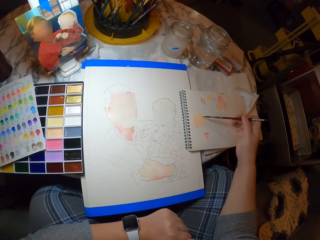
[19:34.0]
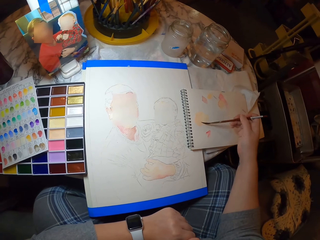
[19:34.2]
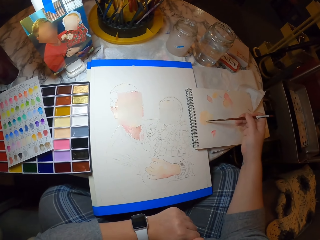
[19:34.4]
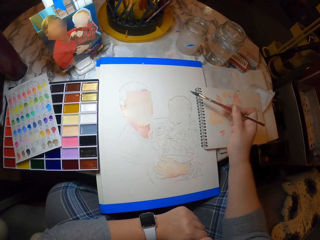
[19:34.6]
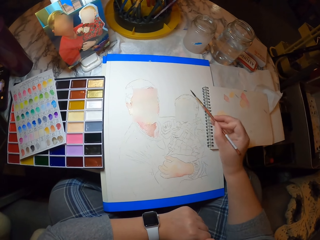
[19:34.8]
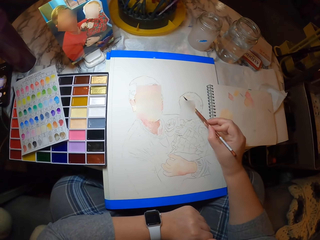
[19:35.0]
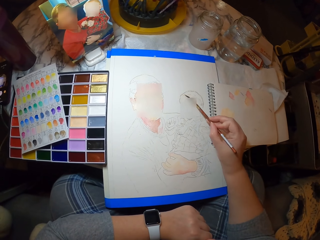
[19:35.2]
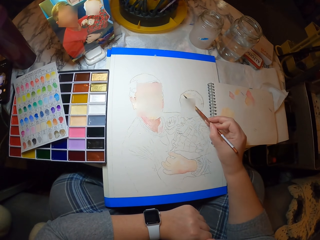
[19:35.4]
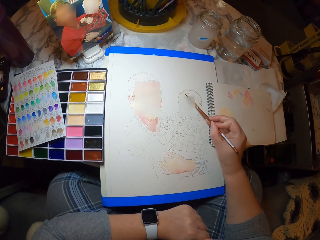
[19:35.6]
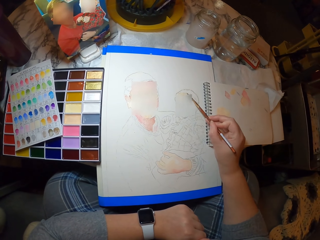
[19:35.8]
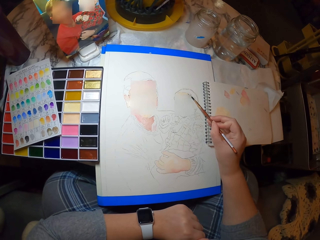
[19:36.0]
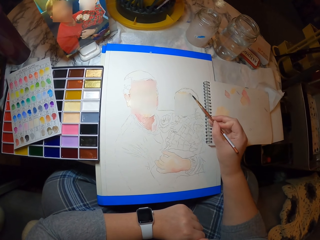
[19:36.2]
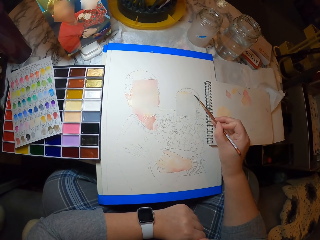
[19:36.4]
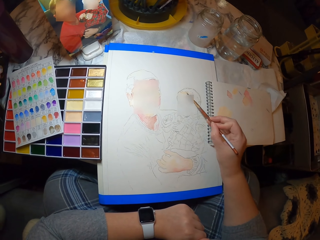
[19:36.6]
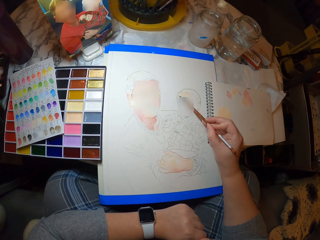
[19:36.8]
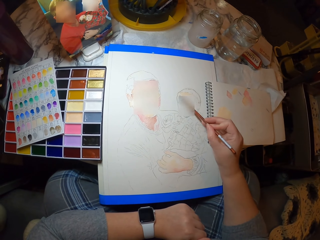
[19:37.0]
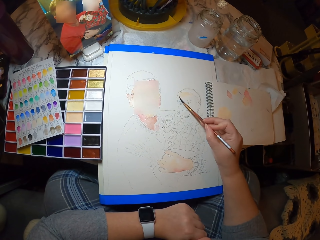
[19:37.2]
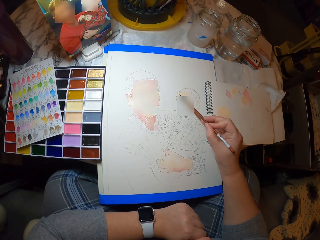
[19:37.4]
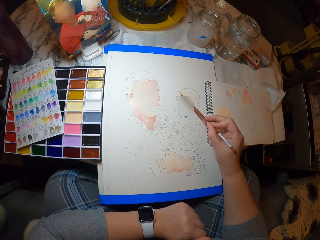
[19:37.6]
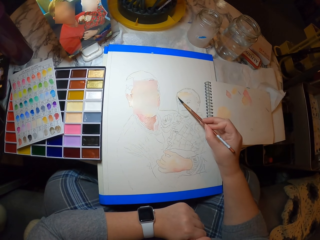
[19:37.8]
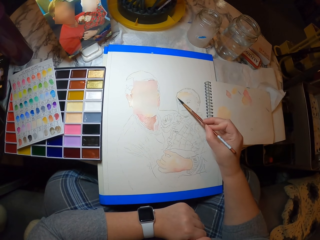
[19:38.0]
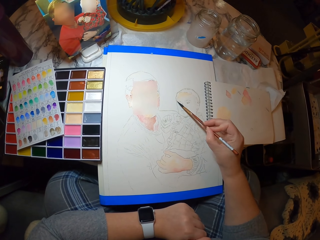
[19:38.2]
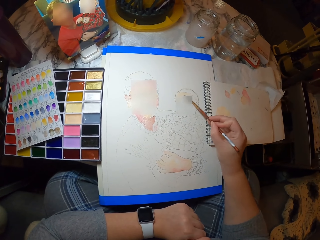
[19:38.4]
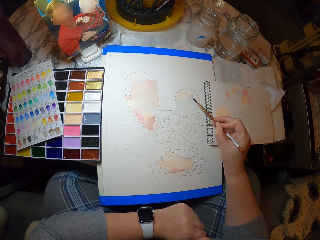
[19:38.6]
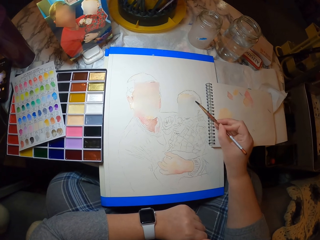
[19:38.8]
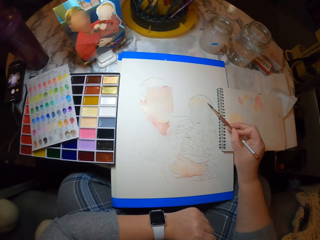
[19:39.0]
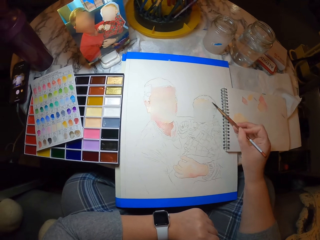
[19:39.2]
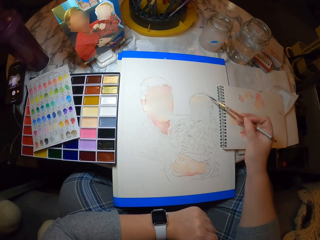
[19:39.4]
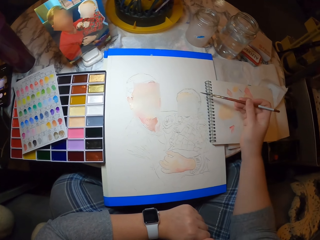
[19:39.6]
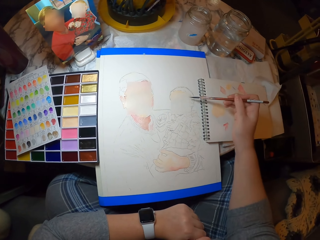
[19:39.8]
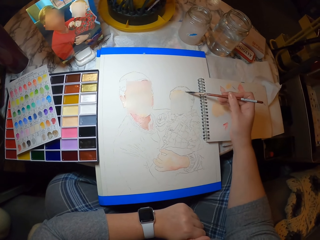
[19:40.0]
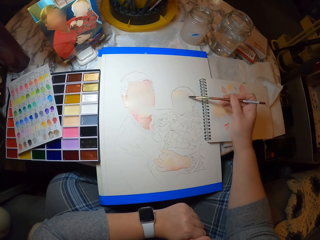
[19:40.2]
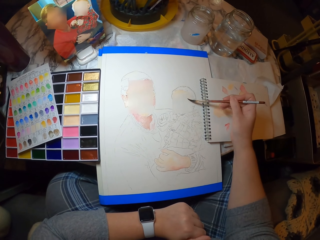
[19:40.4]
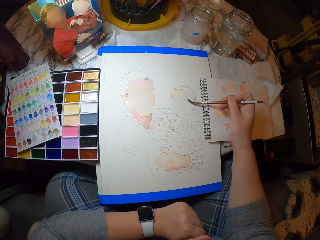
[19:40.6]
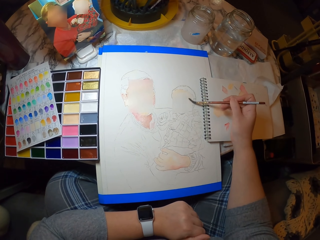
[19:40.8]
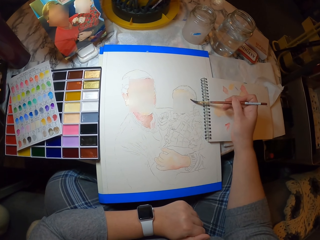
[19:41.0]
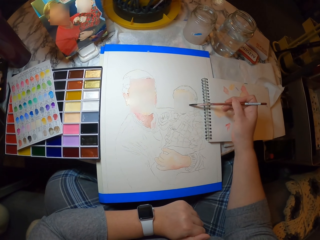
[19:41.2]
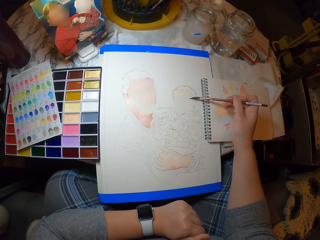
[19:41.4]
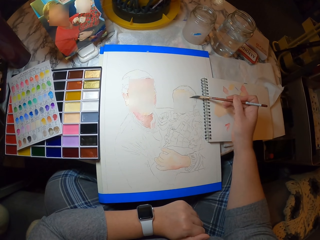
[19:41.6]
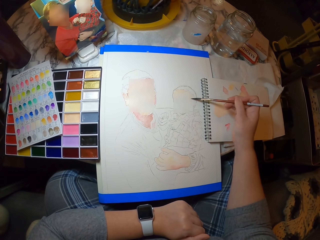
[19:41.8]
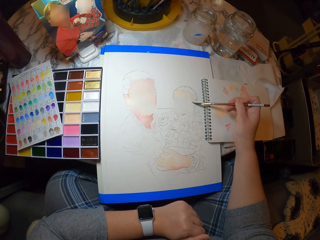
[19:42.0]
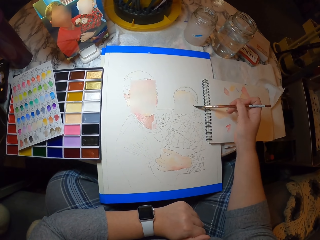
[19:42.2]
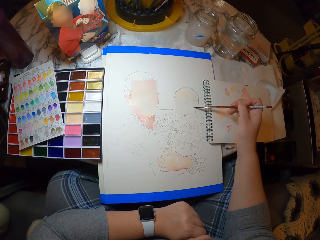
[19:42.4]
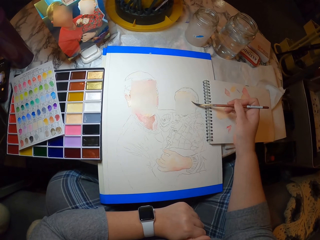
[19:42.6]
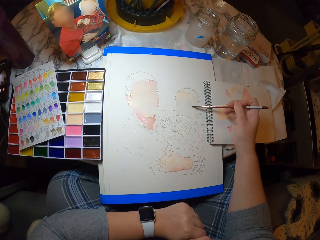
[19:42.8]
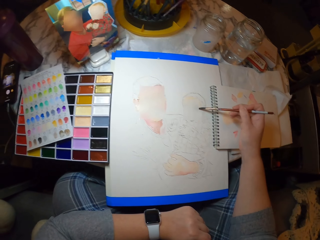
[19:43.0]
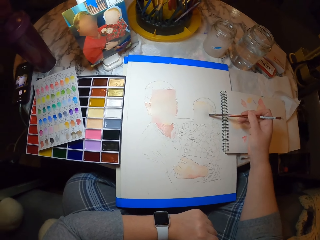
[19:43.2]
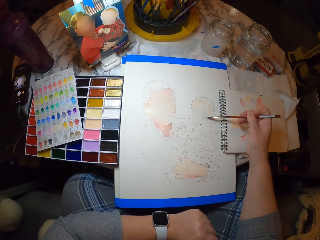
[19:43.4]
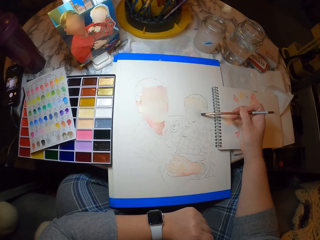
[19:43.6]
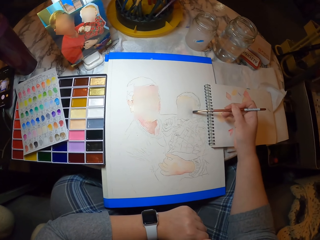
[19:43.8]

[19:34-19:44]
The camera wearer touches the paint on the book with the brush. They paint a picture on the paper with the paint brush.

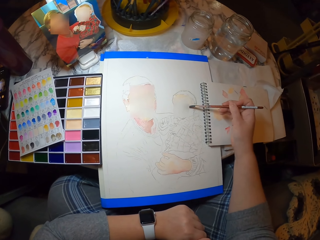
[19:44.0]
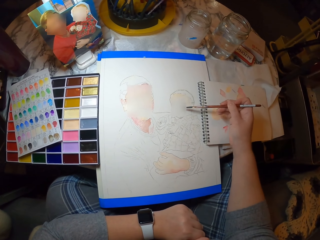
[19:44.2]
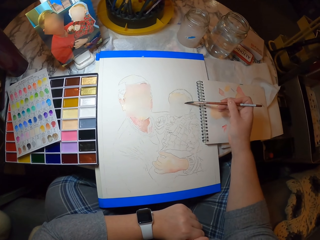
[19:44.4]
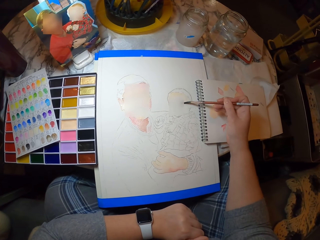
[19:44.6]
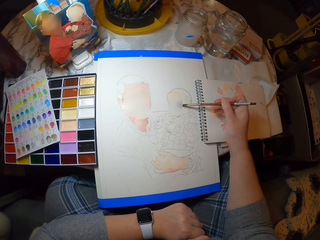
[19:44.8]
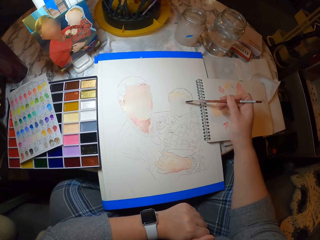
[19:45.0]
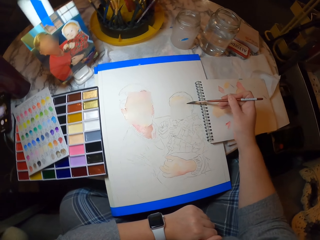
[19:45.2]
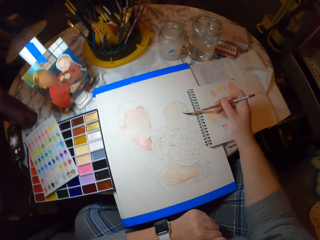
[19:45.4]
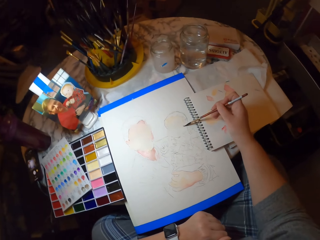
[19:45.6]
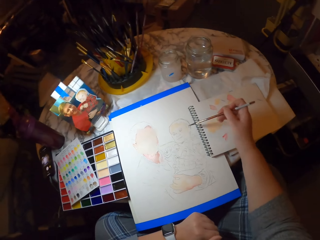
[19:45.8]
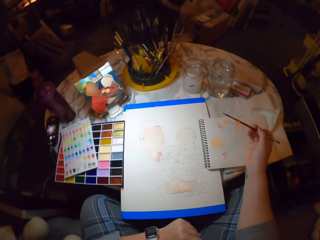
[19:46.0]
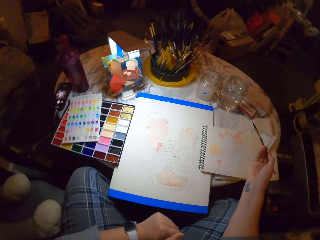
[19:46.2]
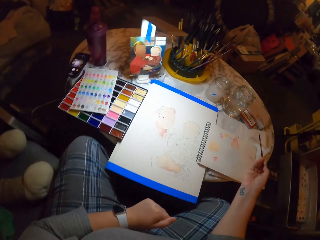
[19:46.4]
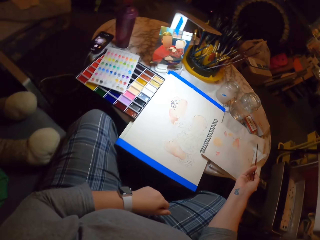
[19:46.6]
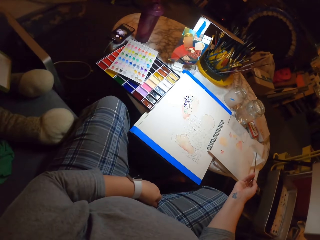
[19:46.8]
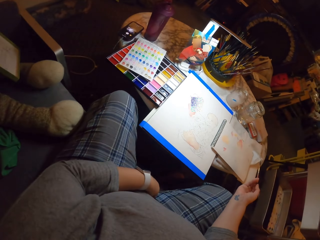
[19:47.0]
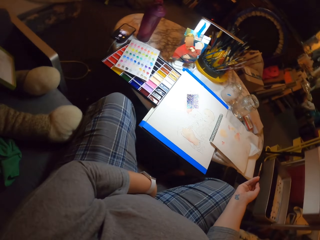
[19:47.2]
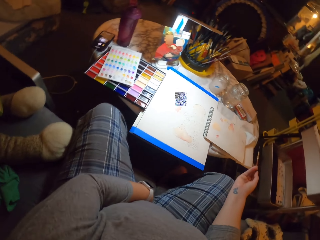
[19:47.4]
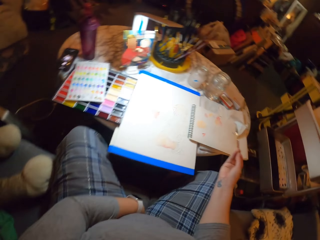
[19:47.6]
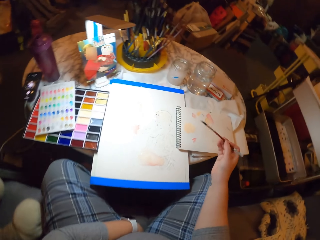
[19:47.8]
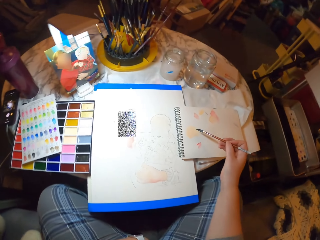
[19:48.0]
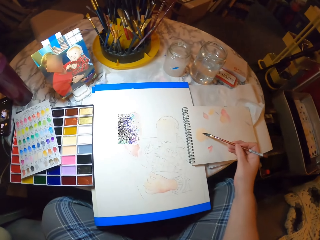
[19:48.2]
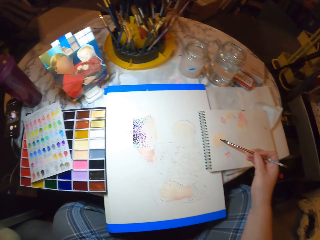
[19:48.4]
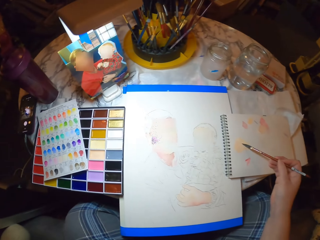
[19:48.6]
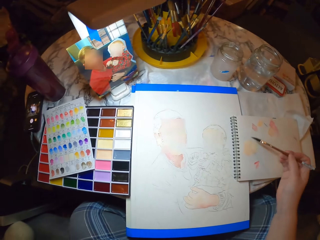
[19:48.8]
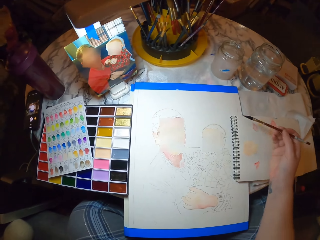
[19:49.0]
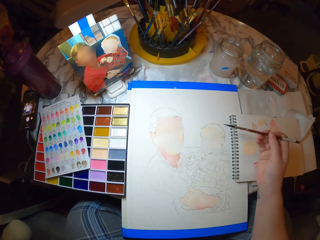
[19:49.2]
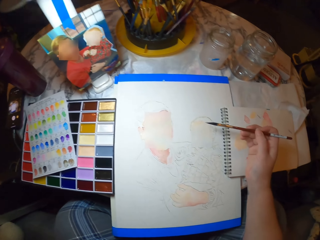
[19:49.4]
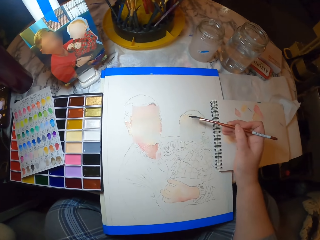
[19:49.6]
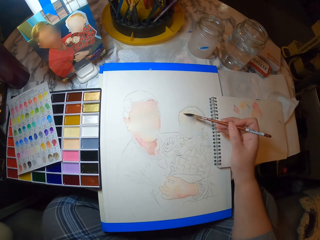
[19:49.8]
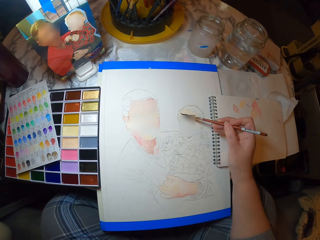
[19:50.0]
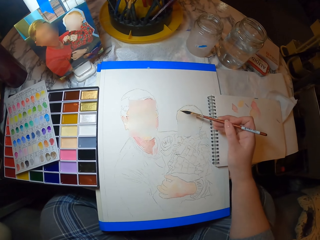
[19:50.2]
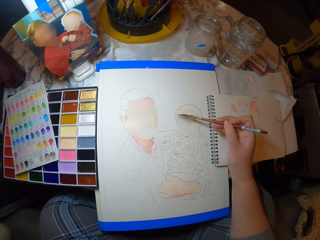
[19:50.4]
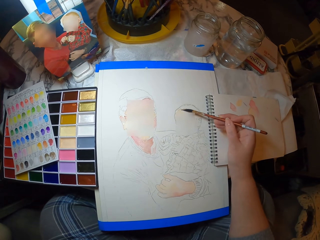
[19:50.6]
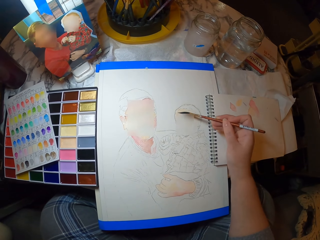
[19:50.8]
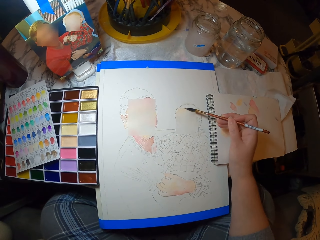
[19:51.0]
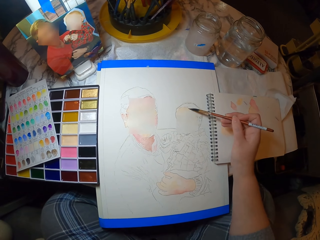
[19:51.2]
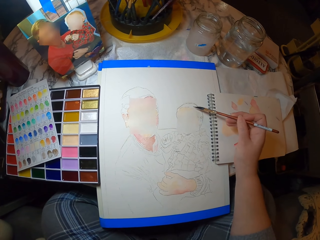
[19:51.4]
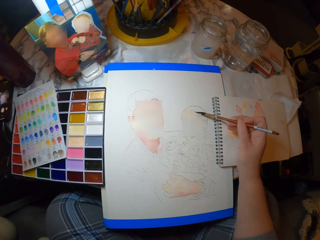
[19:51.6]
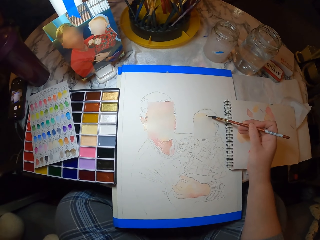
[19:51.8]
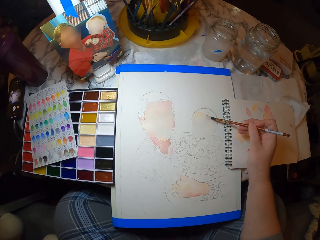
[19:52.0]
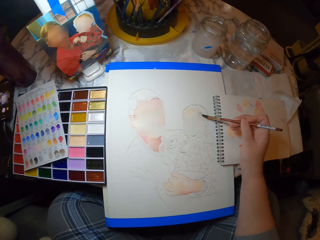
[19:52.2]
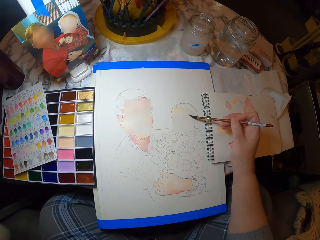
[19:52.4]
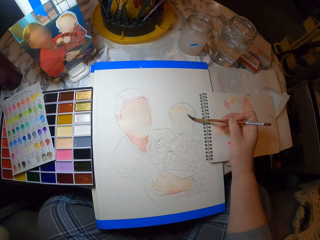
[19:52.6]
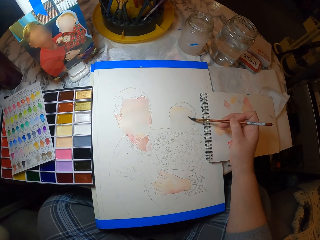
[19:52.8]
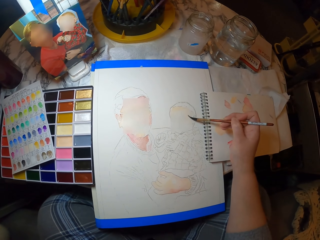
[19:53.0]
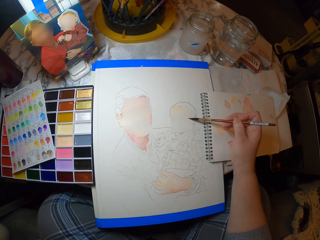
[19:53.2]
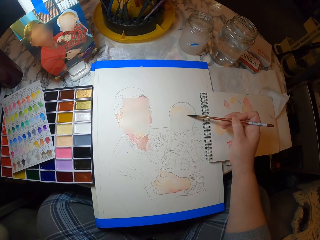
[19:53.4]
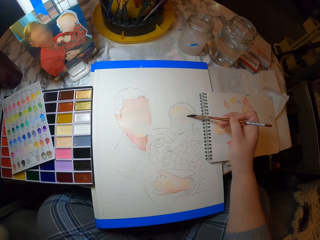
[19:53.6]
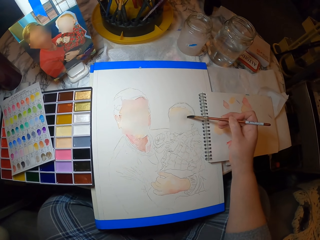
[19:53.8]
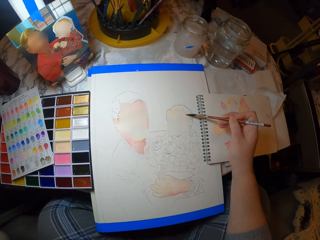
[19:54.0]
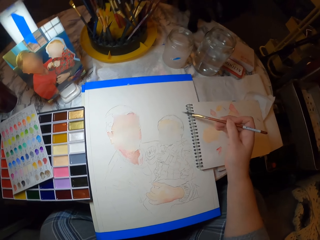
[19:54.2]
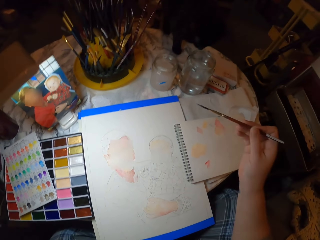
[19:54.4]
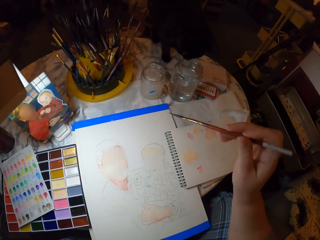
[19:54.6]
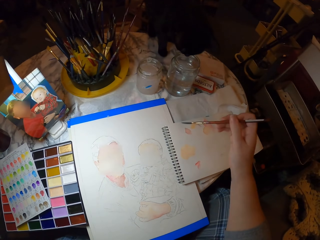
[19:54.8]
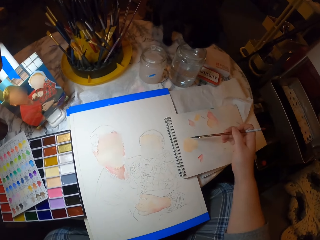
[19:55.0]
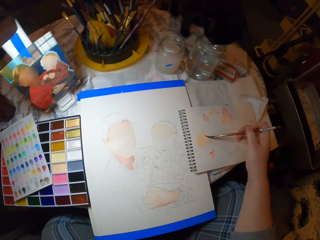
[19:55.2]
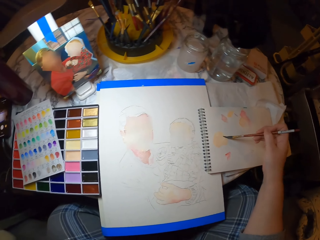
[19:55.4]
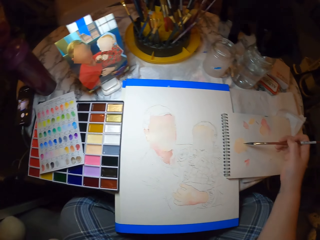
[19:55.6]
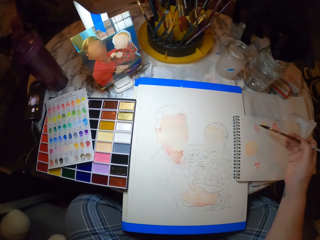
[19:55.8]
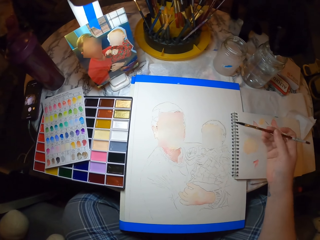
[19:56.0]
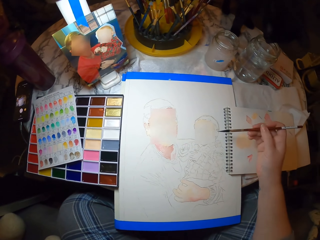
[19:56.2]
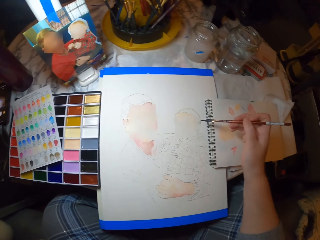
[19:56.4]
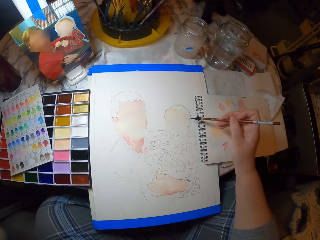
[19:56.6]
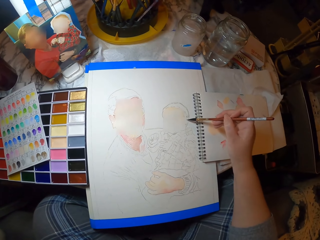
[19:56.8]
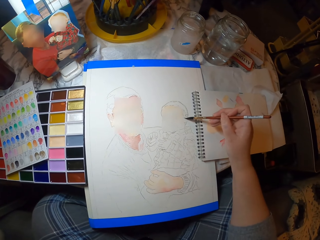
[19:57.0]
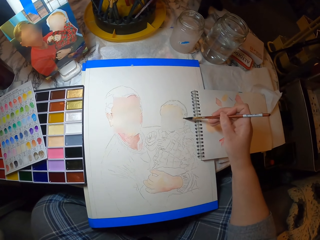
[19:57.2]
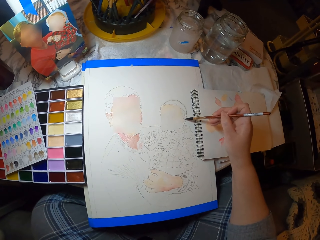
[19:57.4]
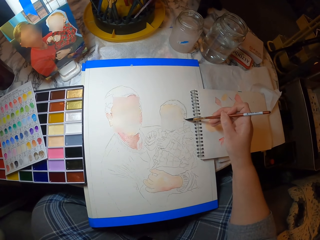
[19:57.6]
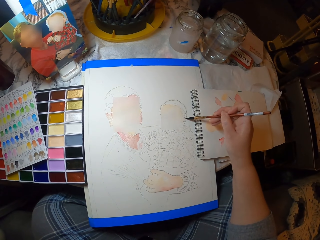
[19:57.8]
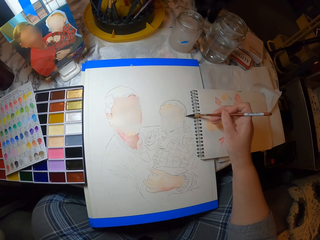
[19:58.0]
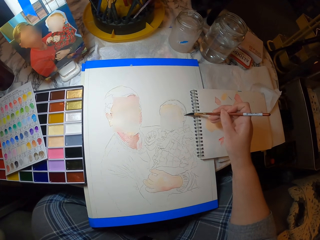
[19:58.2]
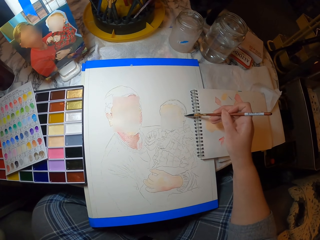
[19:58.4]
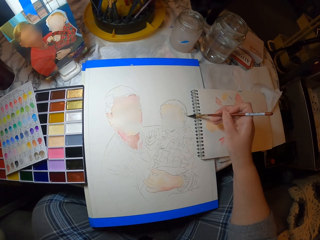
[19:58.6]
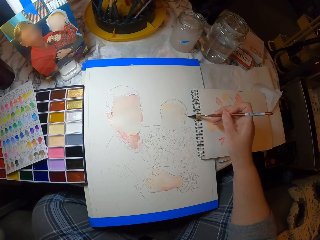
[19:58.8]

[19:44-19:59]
The camera wearer moves backwards. They touch the paint on the book with the brush. They paint a picture on the paper with the paint brush. They lift the right hand. They touch the paint on the book with the brush. They paint the picture on the paper with the paint brush.
